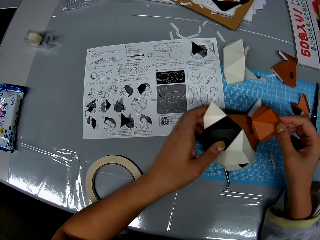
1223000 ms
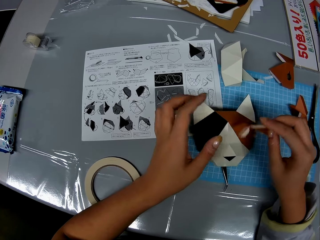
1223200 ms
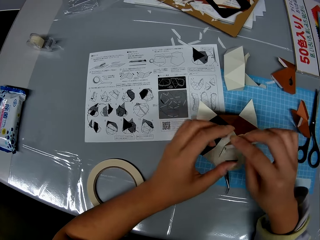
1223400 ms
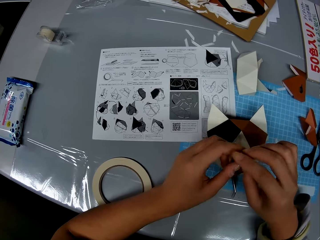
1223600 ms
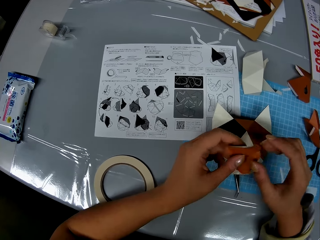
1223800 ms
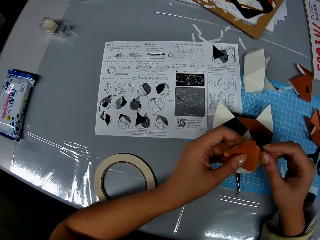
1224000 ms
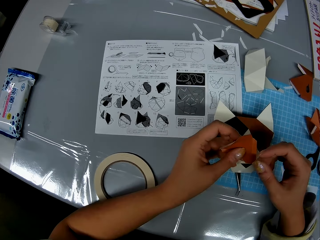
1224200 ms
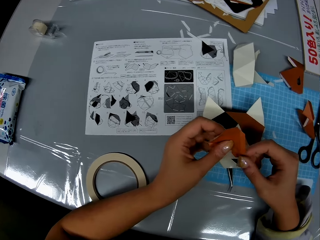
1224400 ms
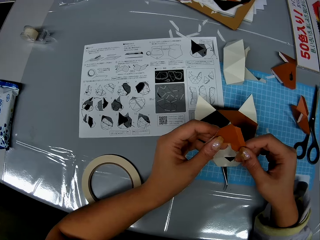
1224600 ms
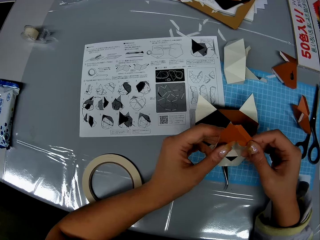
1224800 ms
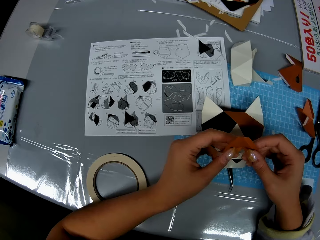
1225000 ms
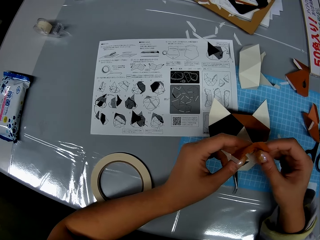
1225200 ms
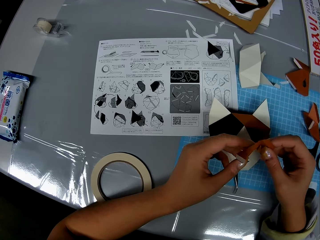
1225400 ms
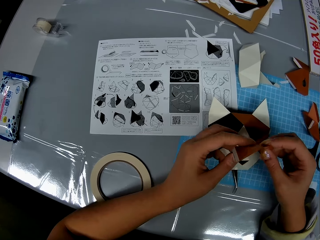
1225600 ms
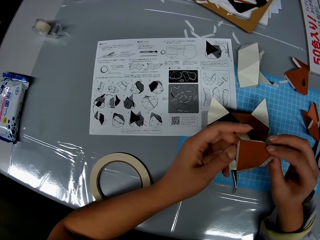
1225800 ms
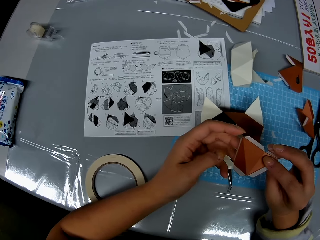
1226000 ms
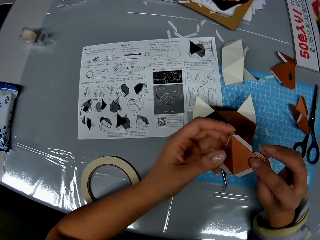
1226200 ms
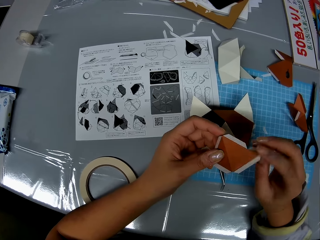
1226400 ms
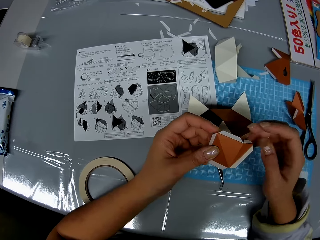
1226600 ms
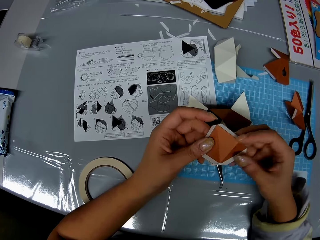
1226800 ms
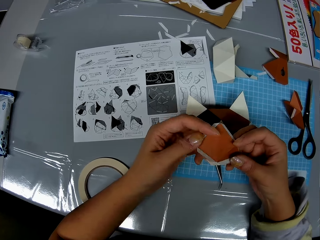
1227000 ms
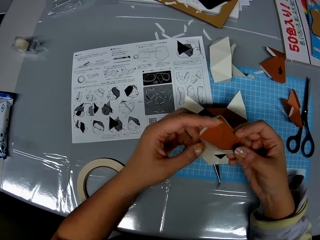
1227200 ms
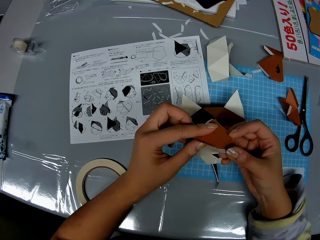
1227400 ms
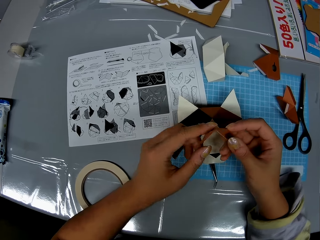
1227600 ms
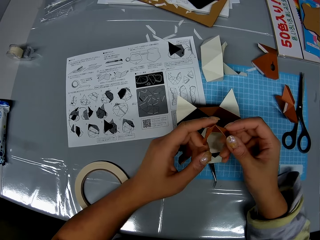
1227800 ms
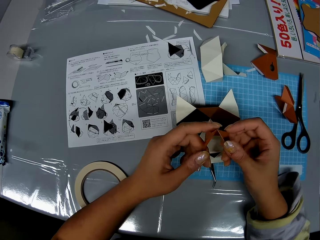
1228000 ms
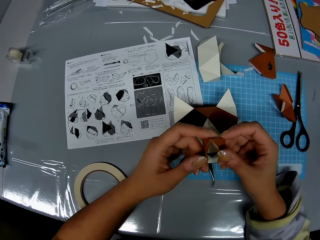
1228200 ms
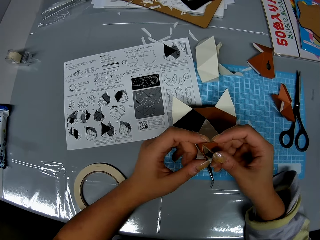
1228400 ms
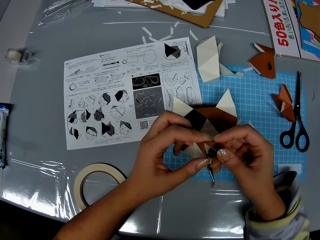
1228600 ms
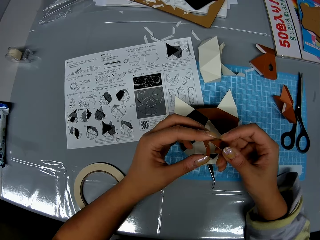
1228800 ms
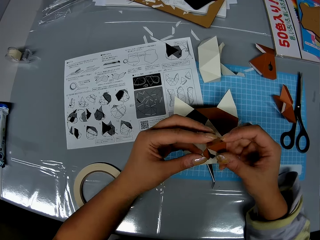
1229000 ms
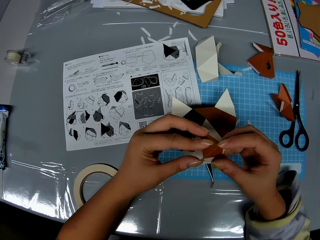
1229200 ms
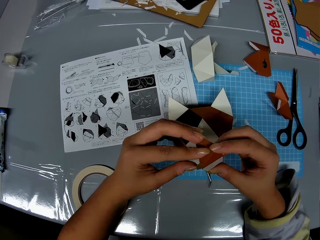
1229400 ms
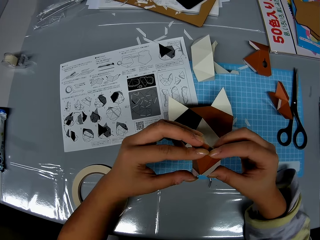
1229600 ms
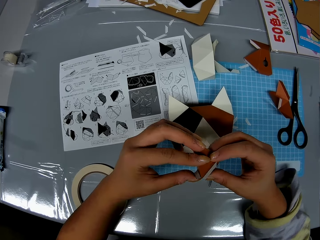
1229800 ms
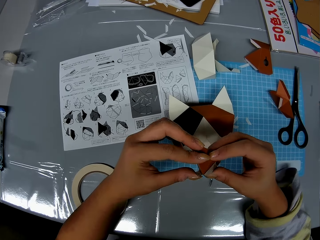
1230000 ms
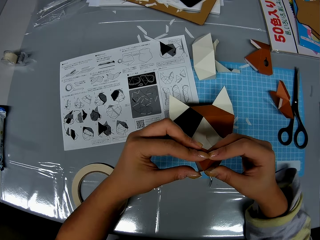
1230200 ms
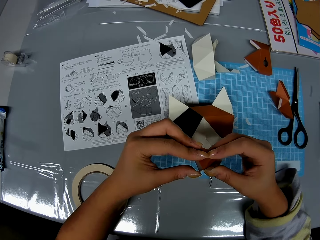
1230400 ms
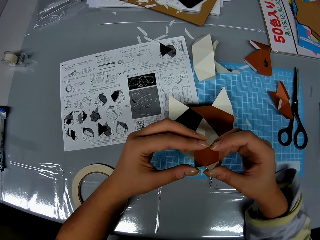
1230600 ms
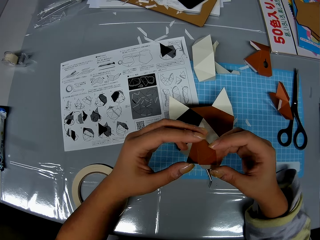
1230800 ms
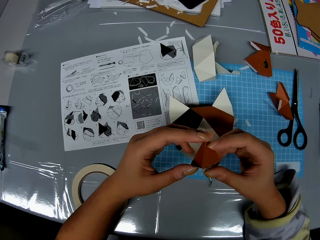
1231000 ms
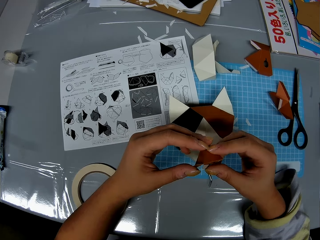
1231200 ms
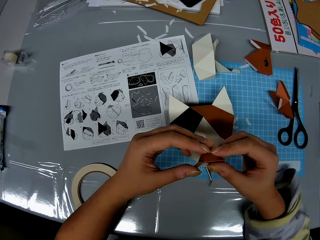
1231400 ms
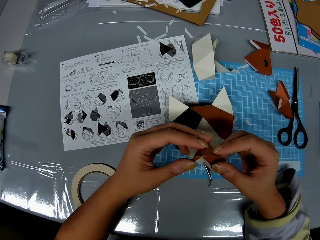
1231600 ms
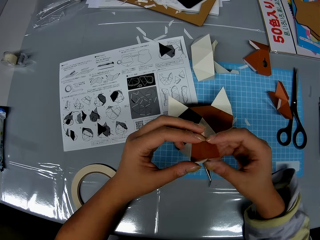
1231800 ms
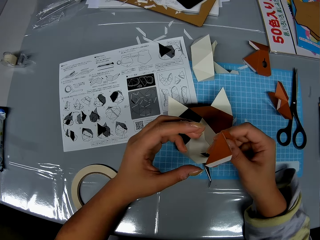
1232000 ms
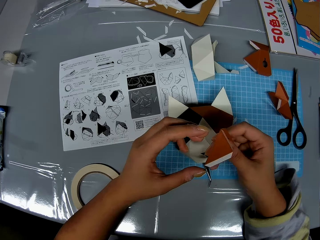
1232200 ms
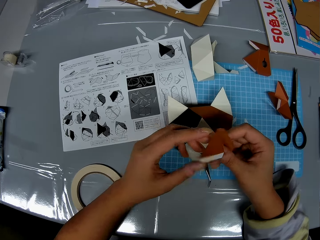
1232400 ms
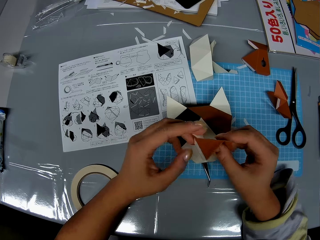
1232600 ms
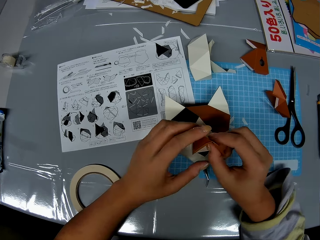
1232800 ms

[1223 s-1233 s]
The camera wearer drops the shaped craft paper in her left hand on the table. She checks the craft paper or manila paper in her hands. She folds the manila paper.

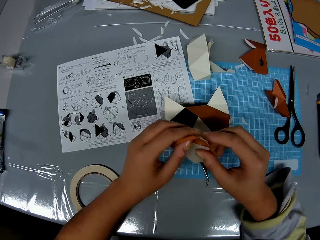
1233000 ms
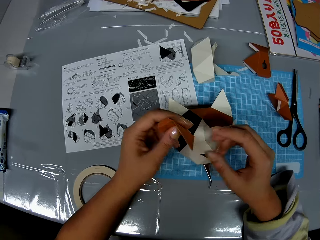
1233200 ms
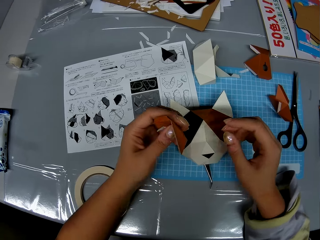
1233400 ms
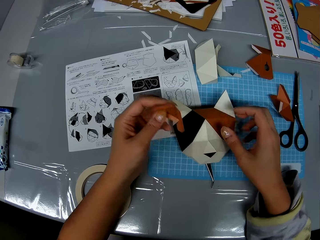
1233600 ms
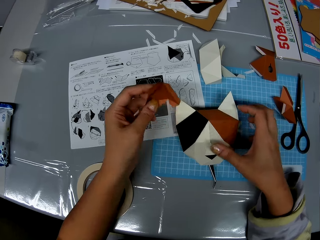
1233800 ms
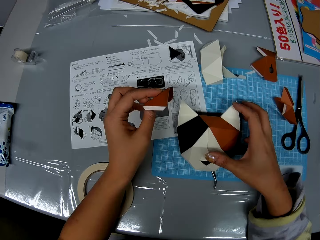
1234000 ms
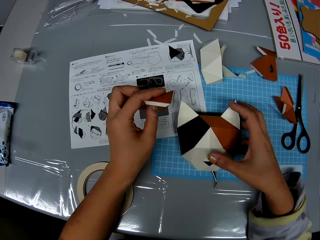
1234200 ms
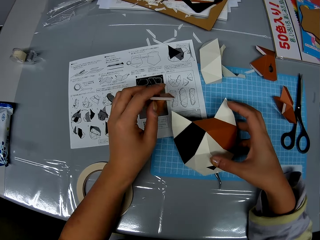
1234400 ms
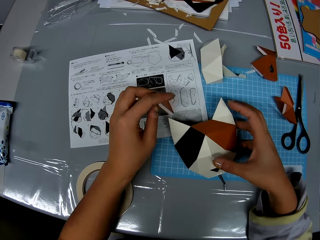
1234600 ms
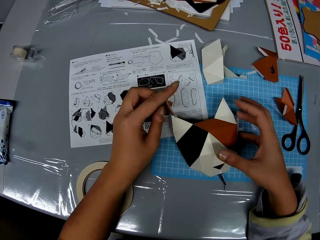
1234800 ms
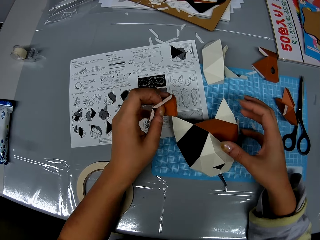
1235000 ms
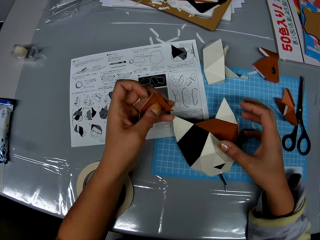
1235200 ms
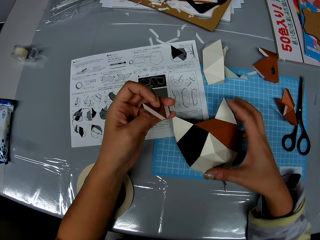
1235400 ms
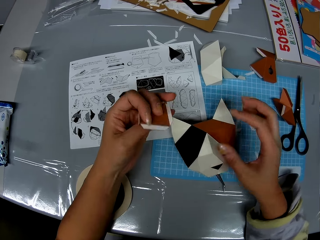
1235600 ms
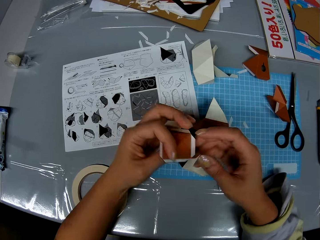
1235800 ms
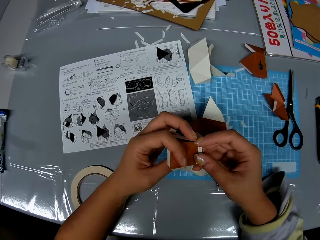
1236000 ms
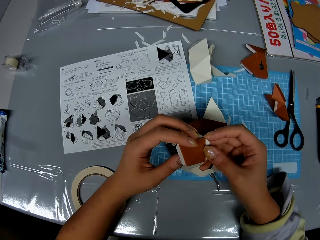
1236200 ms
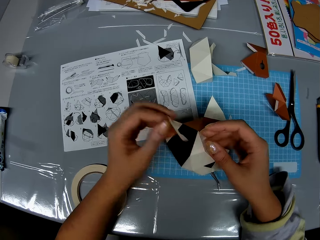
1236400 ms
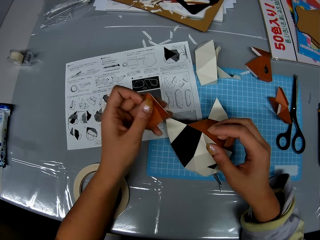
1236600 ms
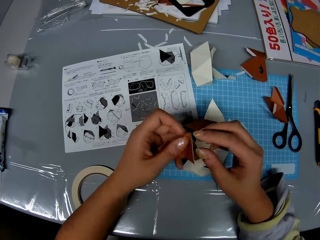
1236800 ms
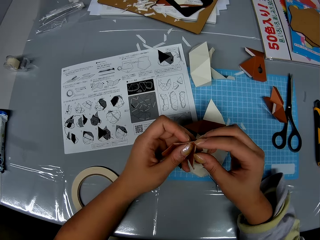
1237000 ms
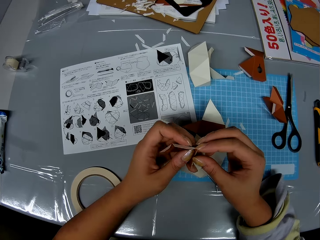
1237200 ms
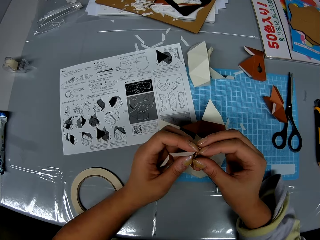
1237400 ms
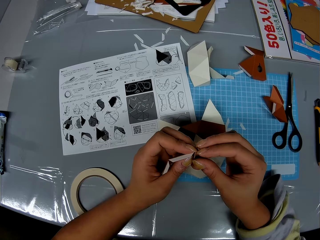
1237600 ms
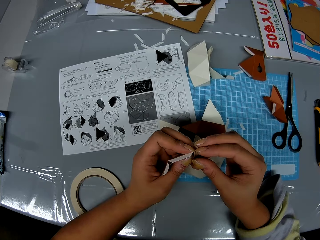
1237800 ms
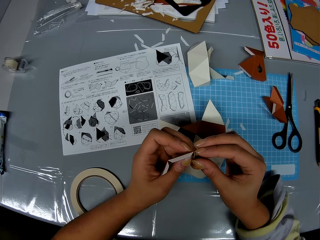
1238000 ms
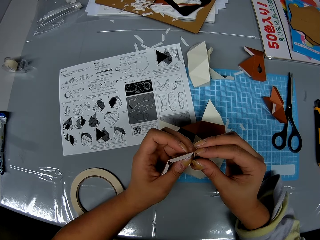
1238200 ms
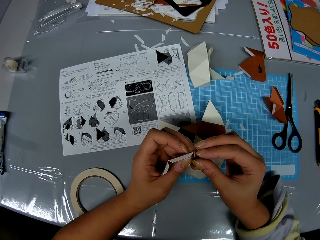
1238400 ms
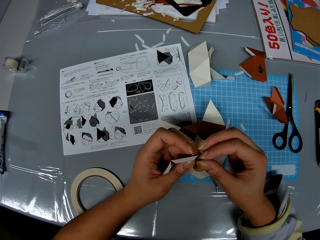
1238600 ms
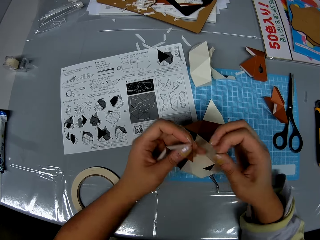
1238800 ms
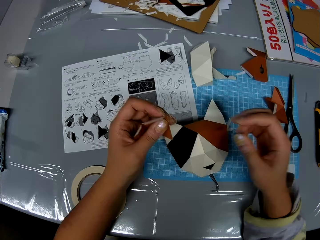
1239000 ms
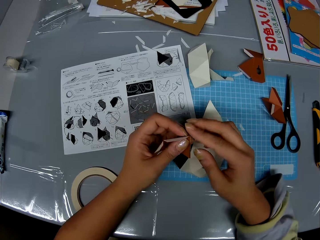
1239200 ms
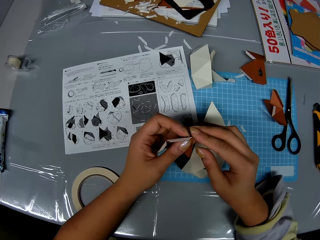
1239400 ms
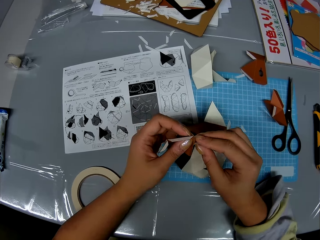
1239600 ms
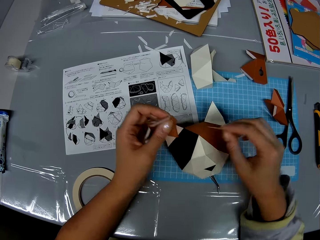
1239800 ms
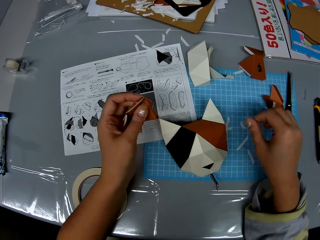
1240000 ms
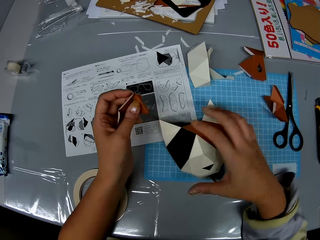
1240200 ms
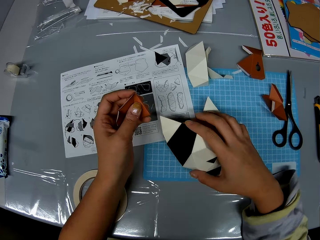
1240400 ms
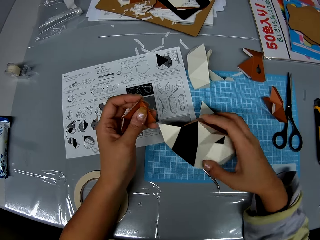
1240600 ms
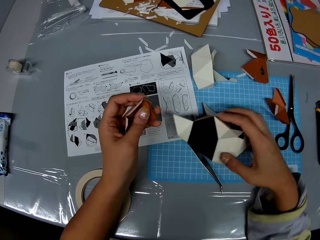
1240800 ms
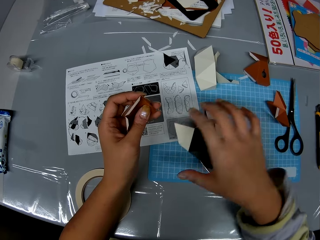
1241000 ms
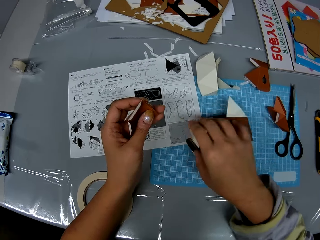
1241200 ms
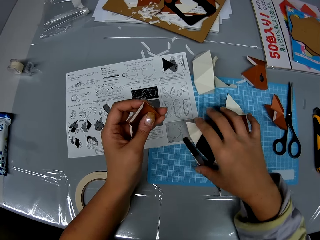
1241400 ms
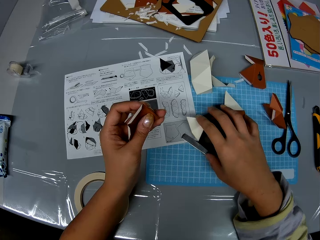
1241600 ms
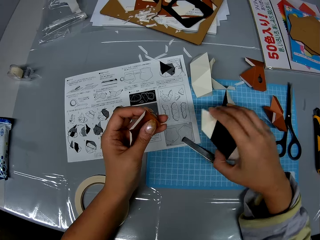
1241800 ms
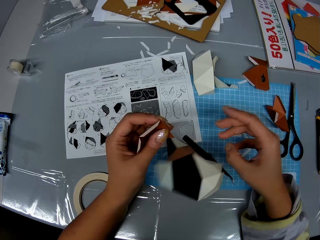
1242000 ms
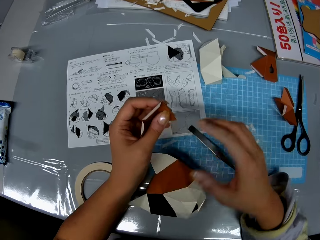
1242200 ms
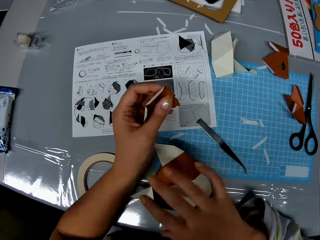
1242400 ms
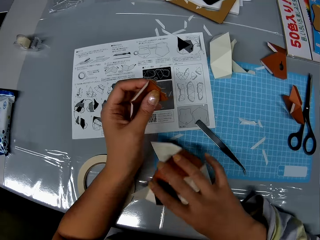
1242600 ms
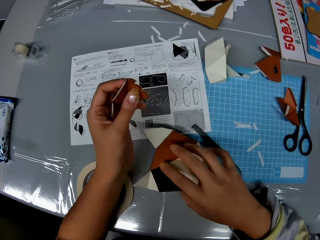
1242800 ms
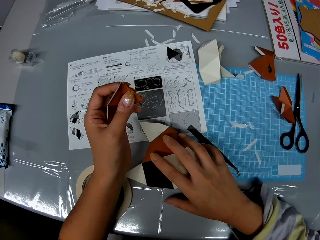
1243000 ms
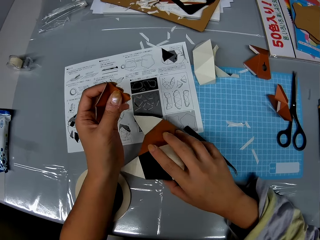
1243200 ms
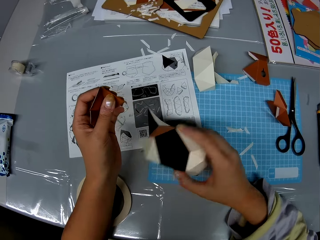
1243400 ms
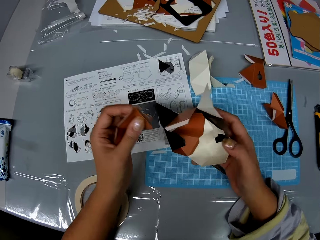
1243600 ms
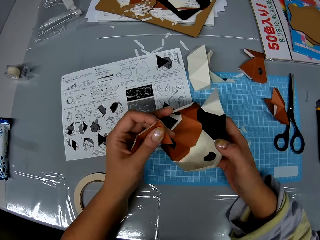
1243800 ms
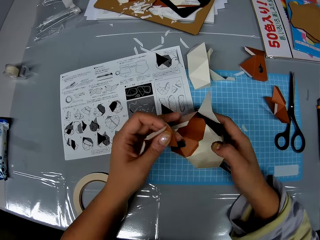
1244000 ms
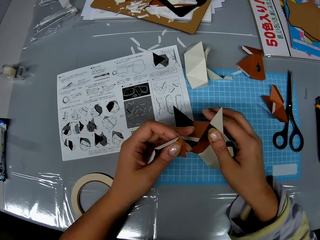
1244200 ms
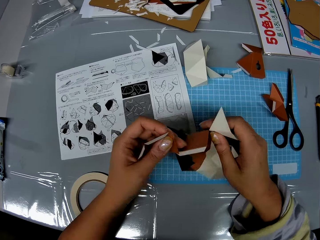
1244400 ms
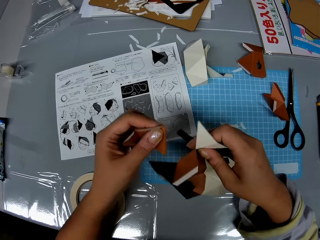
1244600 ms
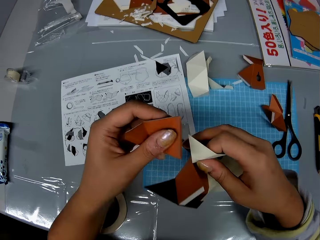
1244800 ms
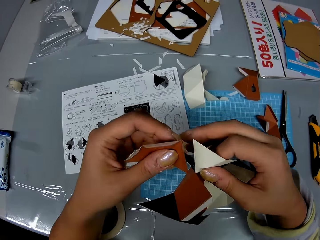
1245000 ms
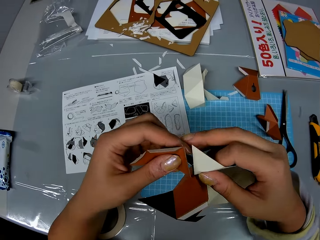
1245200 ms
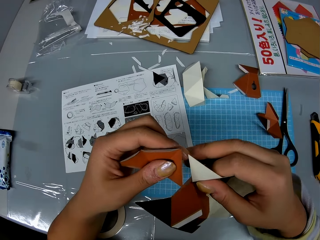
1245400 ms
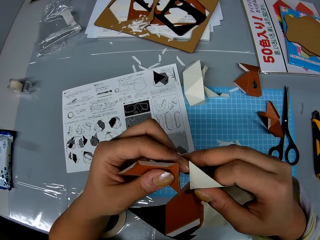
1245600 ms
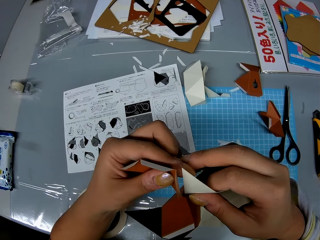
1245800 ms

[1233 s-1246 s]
The camera wearer moves the shaped craft paper on the table. She touches an adhesive tear off strip on the craft paper. She removes the adhesive tear off strip from the craft paper. She drops the adhesive tear off strip on the table. She picks up the shaped craft paper from the table with her right hand.
